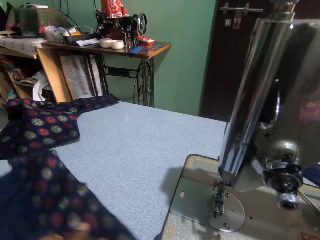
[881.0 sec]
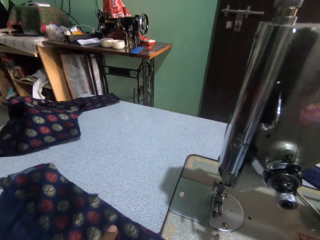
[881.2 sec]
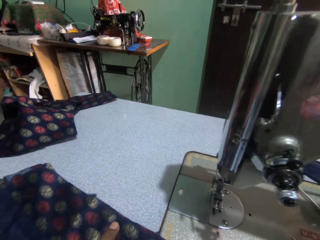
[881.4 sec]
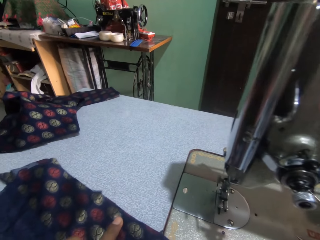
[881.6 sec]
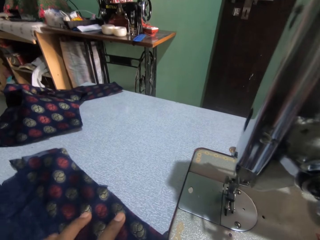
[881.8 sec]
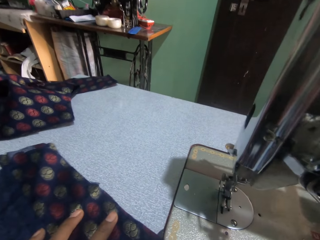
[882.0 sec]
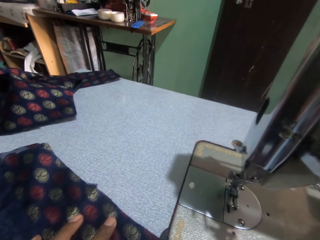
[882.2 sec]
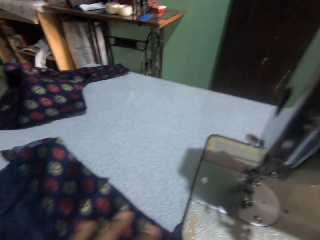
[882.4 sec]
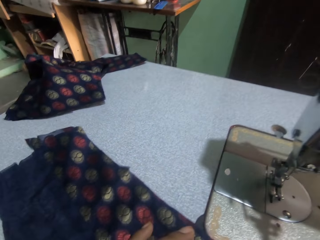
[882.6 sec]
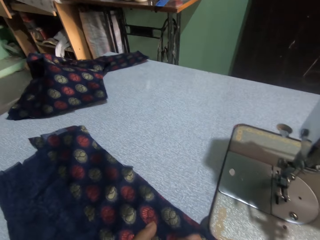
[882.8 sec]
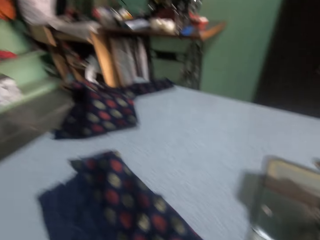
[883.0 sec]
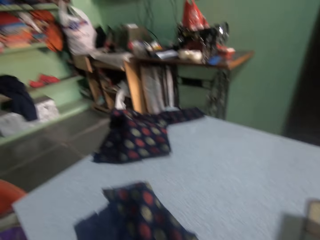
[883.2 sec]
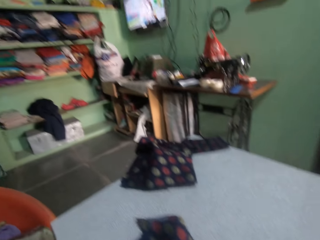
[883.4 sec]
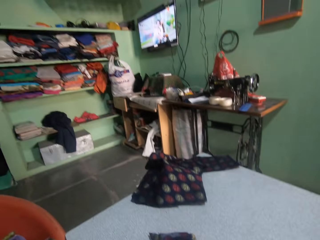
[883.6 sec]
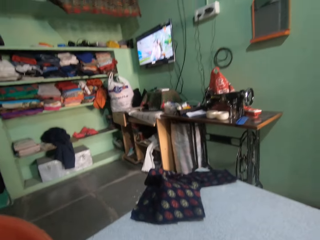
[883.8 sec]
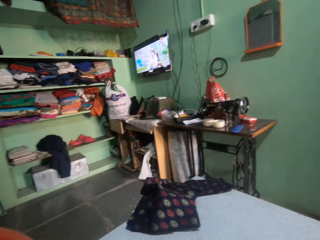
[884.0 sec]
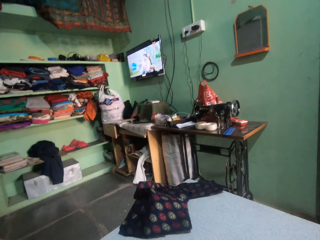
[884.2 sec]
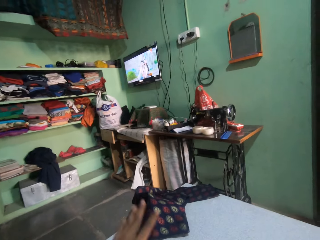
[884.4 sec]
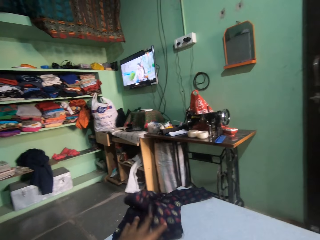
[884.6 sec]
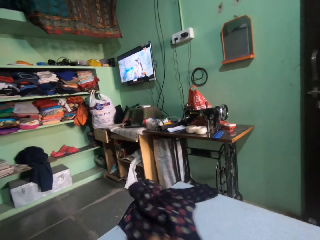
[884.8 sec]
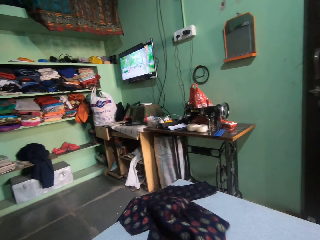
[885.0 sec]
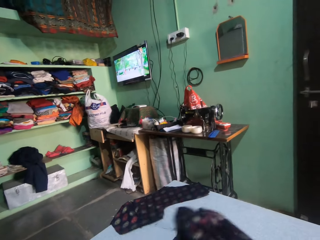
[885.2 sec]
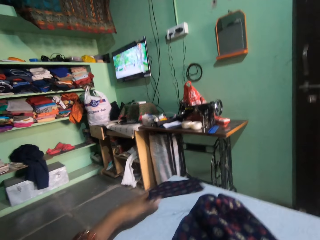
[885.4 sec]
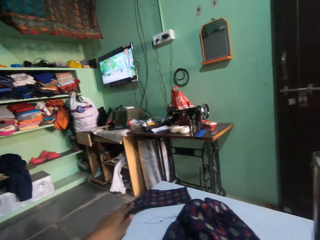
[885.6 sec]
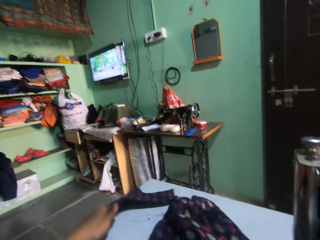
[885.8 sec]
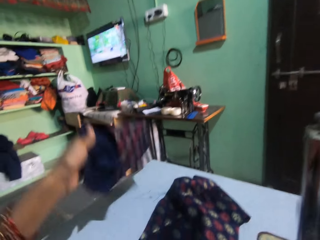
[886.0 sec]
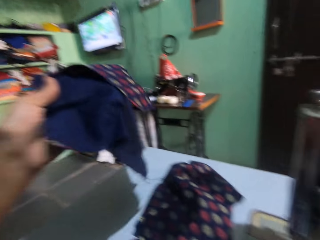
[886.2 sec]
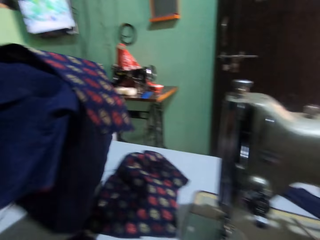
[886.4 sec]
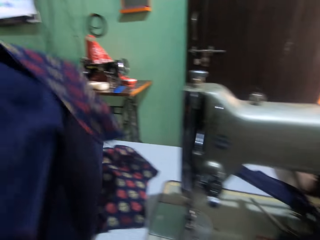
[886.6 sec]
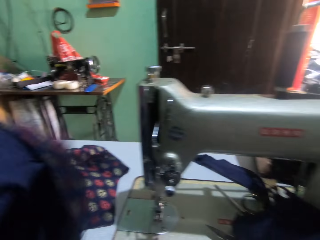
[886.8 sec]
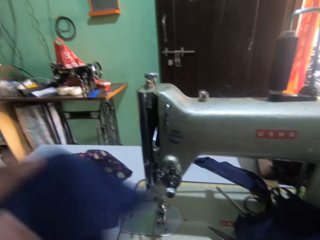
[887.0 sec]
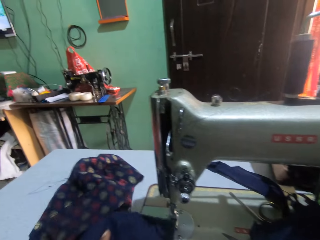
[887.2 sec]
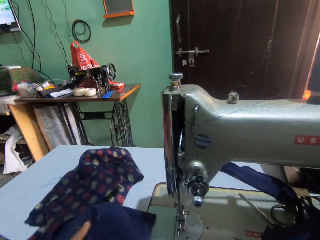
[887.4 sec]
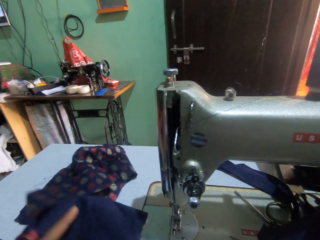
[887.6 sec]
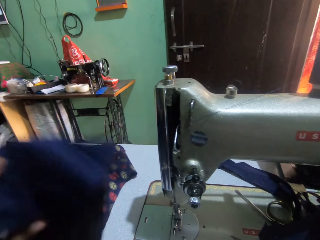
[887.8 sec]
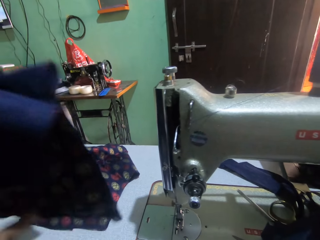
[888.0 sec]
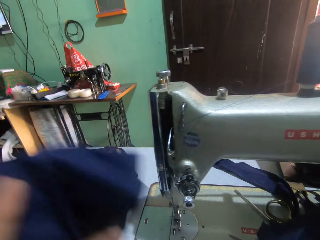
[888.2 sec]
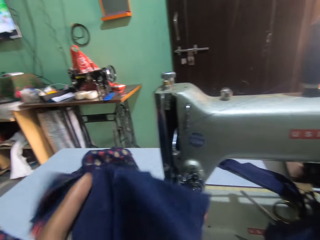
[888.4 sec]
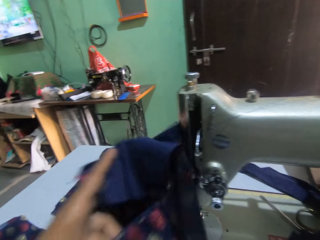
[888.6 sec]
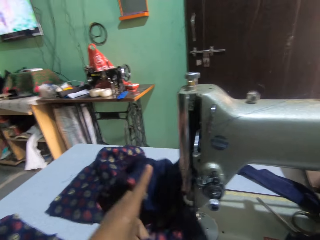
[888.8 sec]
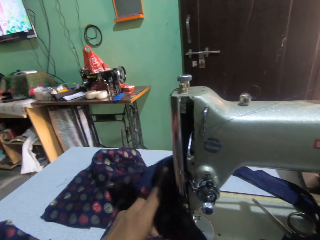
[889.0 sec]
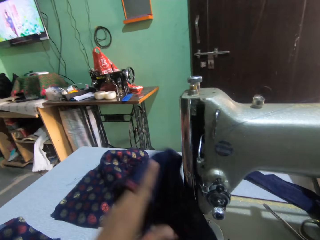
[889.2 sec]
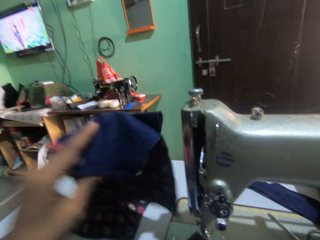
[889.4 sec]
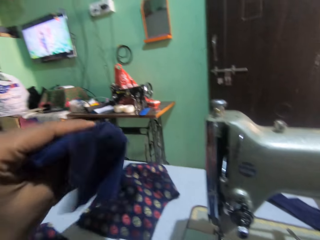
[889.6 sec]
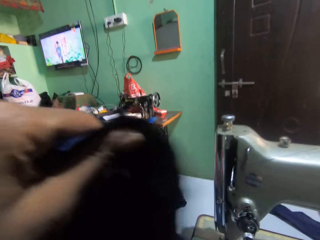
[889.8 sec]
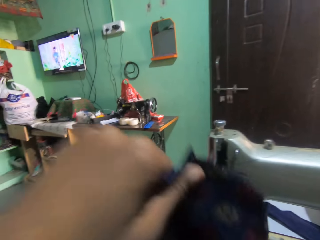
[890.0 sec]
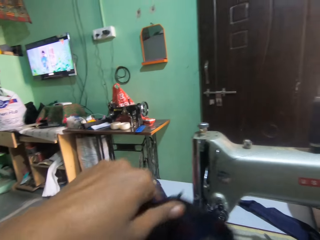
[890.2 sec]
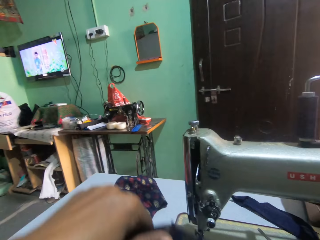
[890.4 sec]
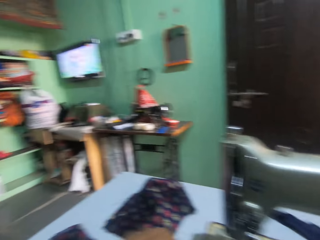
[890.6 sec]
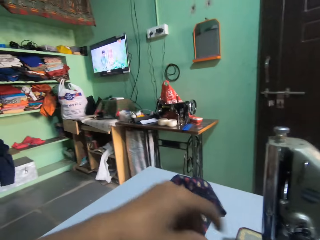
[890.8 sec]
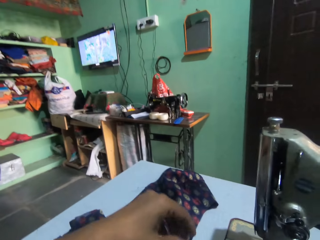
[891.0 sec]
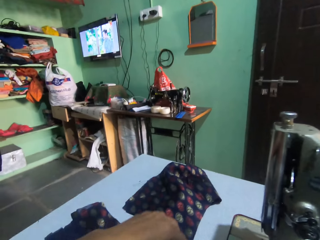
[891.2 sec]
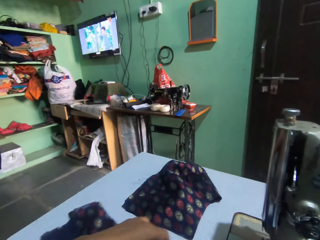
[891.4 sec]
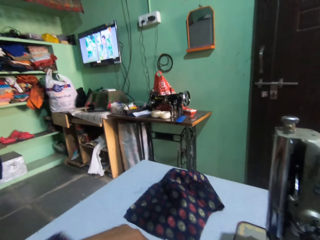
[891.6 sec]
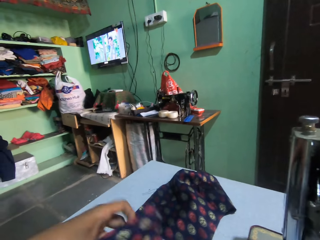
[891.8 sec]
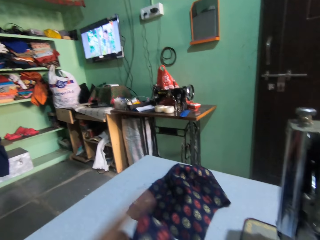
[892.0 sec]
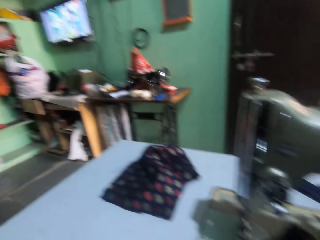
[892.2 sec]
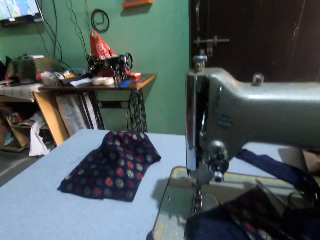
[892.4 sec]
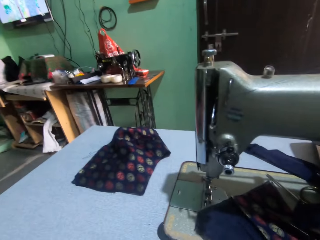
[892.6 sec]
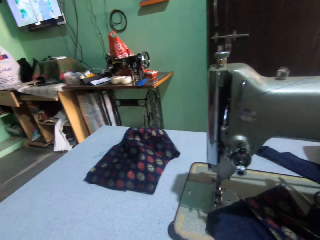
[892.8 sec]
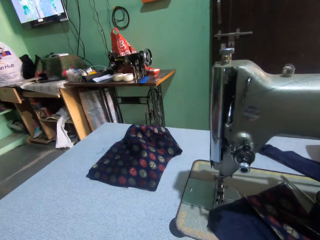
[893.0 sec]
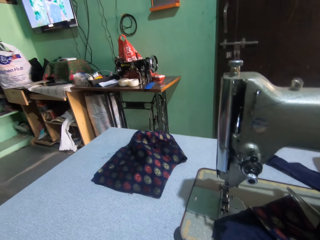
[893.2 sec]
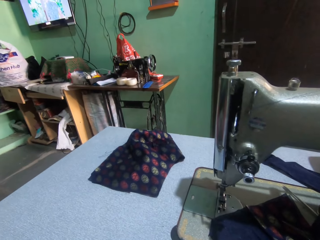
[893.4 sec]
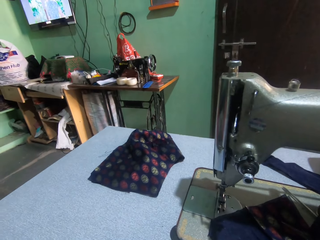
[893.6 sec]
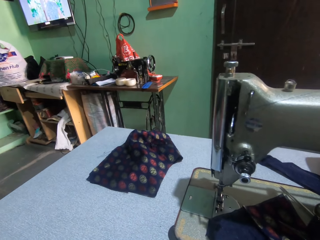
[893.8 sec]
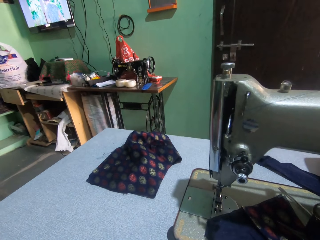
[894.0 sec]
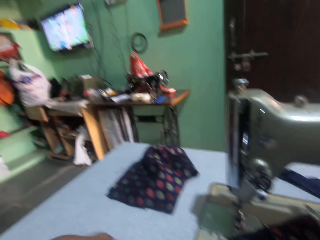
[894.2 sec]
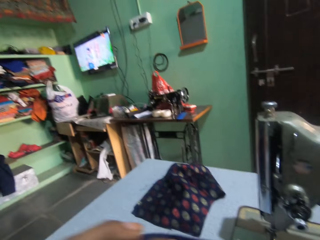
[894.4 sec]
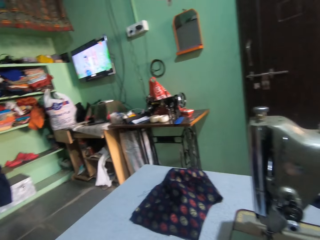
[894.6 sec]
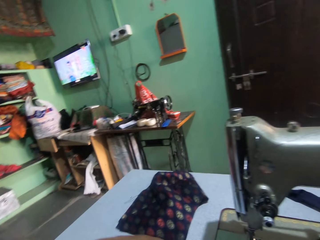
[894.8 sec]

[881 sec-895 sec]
The camera wearer holds a cloth on a sewing machine. They look around. They move the cloth on the sewing machine. They pick up the cloth on the sewing machine. They move the cloth on the sewing machine. They put the cloth on the sewing machine. They pick up the cloth on the sewing machine. They look around.

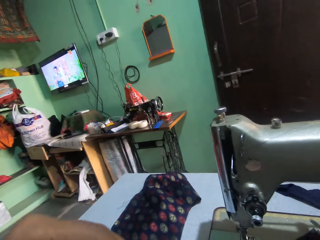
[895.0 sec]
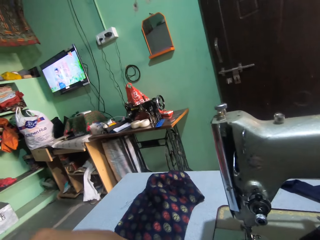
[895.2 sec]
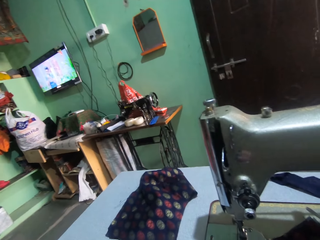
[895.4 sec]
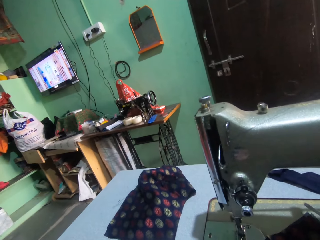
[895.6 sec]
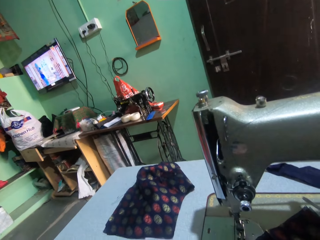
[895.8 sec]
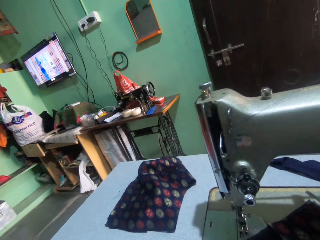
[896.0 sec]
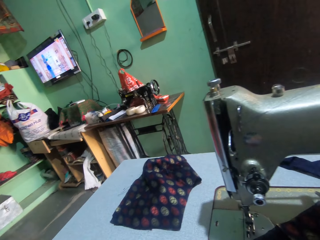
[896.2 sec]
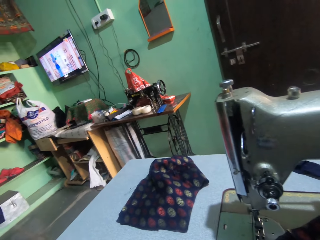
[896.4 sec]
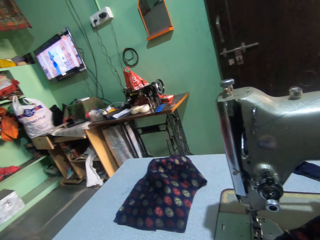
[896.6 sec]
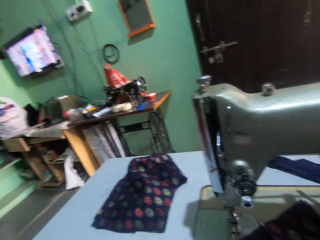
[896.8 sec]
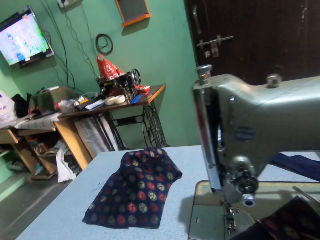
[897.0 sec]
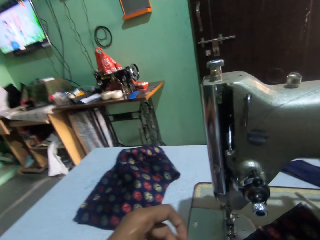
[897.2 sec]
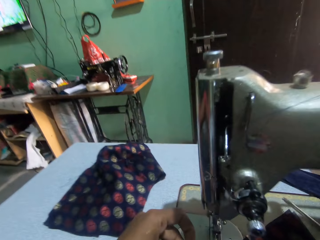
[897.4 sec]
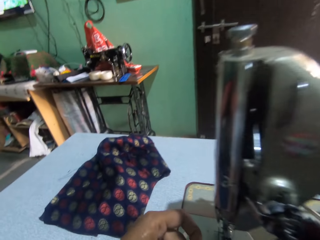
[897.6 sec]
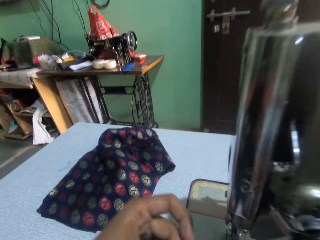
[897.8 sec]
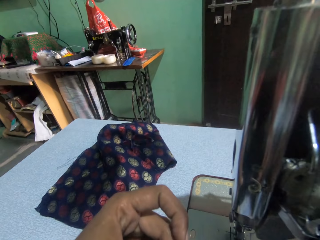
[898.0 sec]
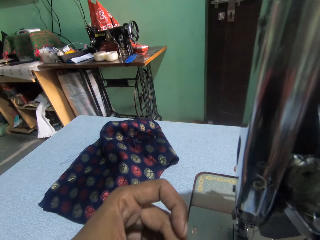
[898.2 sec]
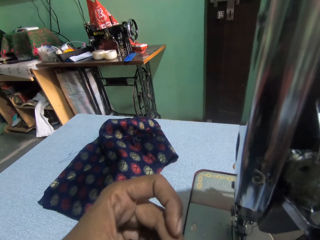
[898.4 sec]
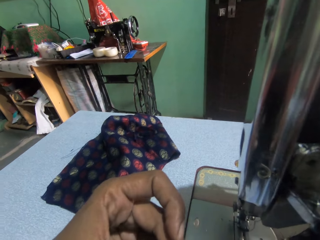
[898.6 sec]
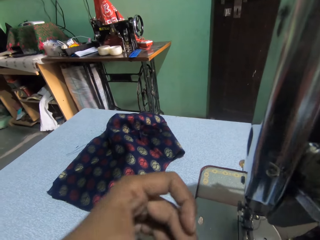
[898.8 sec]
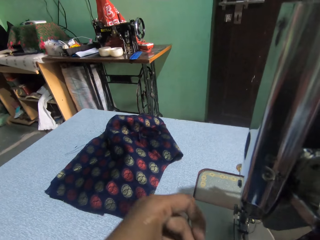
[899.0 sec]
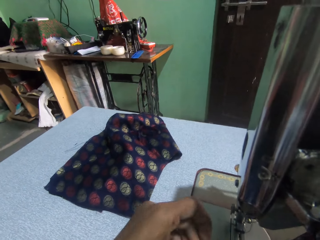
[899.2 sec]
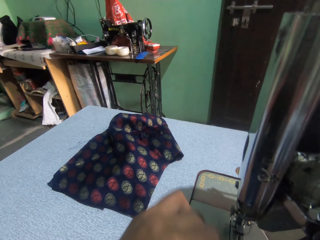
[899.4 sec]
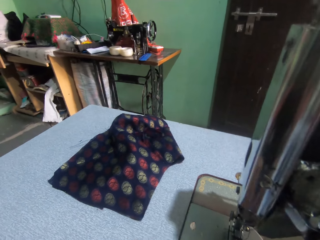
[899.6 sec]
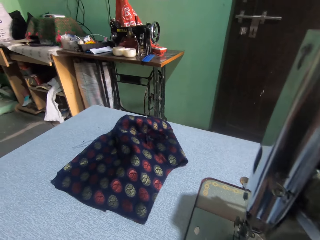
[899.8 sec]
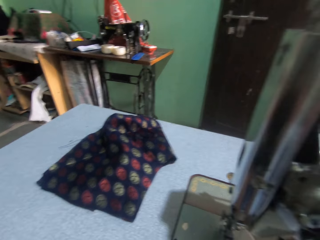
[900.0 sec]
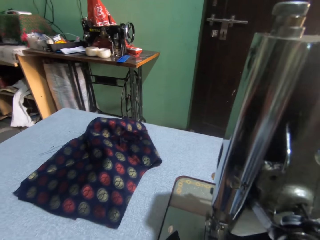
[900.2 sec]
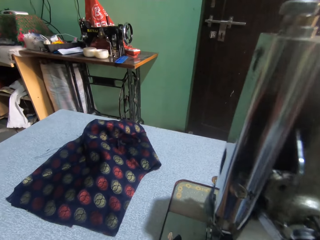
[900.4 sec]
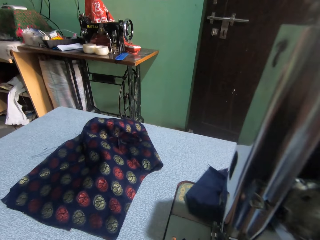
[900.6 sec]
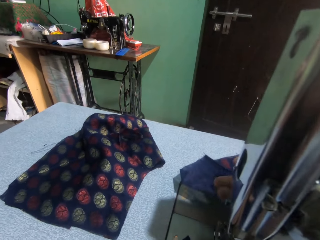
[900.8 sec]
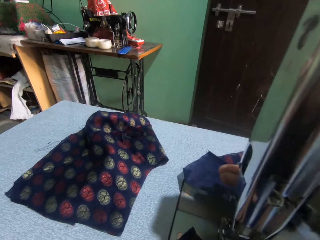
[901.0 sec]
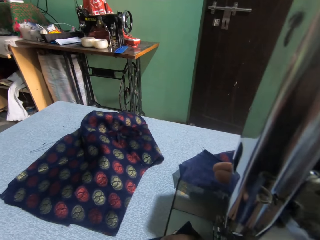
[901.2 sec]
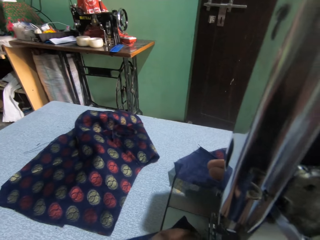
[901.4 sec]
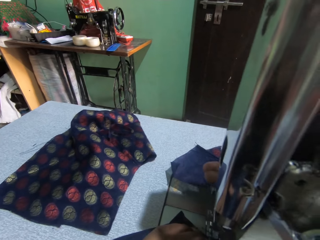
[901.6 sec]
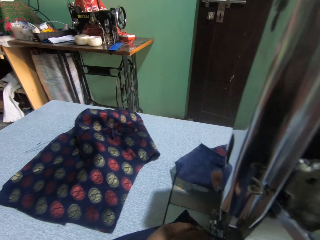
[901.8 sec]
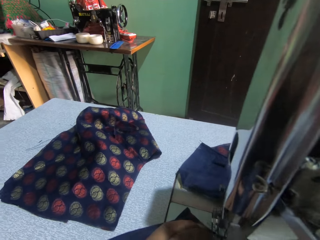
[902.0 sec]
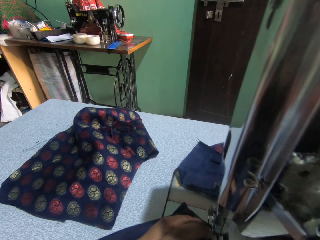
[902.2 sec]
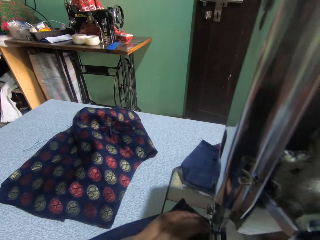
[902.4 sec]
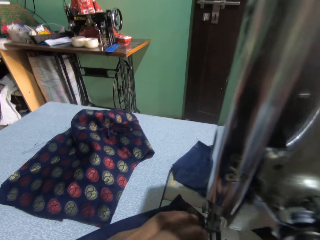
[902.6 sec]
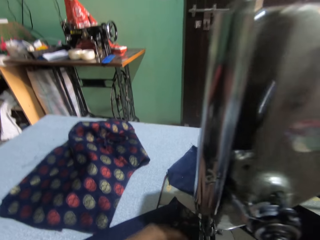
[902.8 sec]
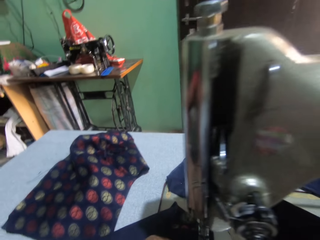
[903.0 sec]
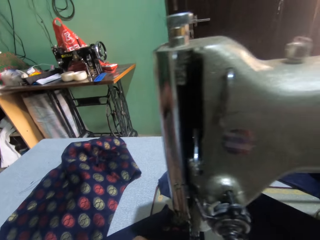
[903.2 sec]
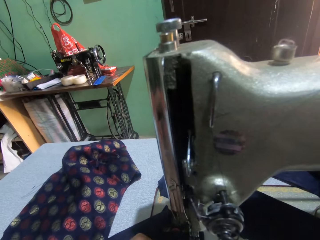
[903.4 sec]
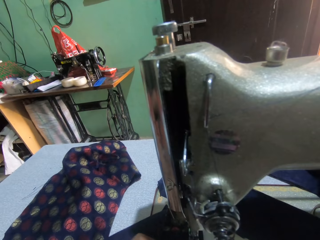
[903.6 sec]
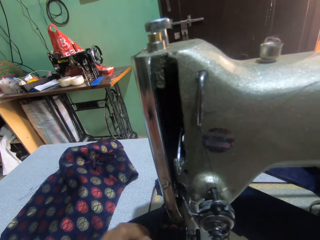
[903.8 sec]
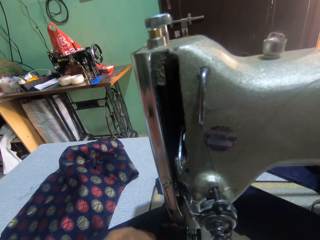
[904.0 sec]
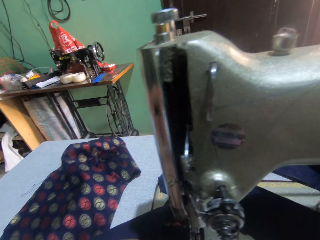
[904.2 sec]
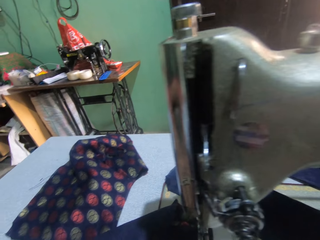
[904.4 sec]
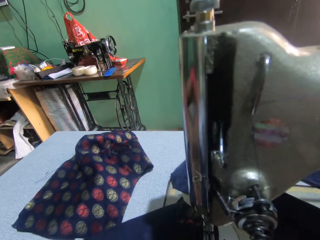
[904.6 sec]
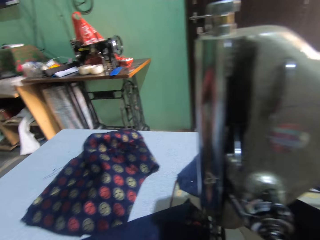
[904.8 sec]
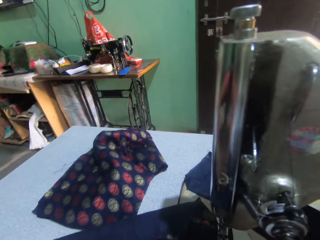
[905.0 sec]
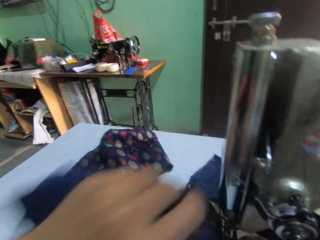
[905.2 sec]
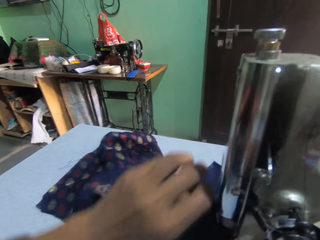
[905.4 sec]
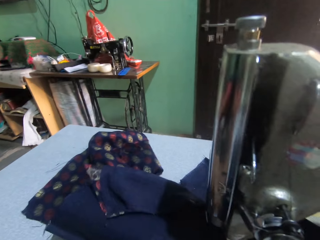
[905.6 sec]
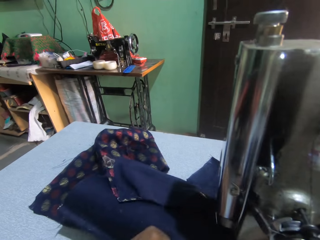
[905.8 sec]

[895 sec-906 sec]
The camera wearer moves their hand. They look around. They move their hand. They put a cloth on a sewing machine. They sew the cloth on the sewing machine. They adjust the cloth on the sewing machine.
